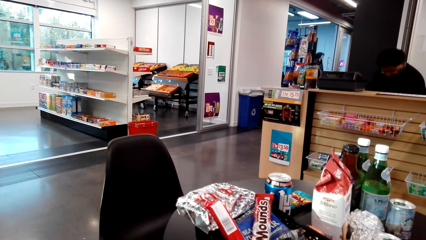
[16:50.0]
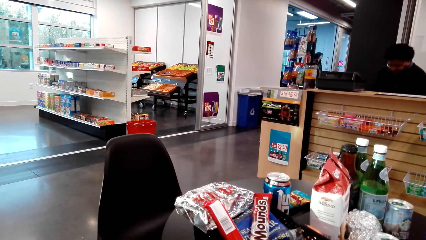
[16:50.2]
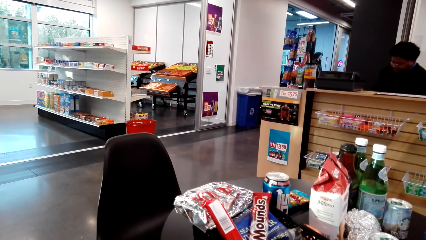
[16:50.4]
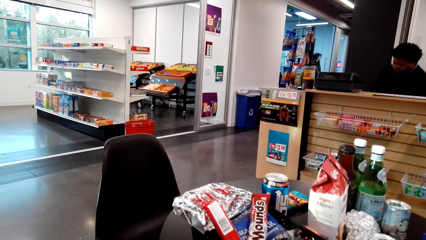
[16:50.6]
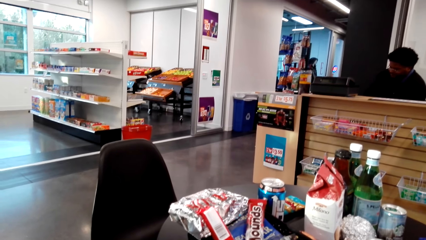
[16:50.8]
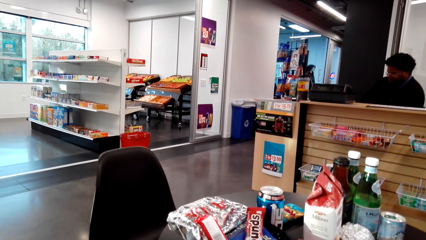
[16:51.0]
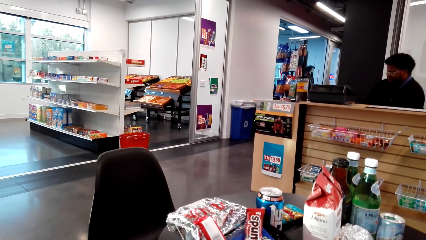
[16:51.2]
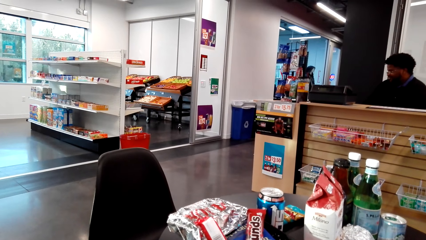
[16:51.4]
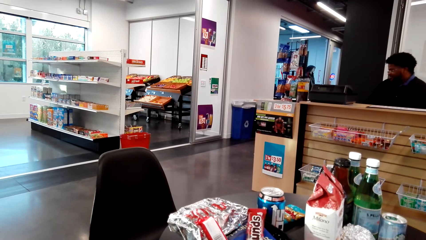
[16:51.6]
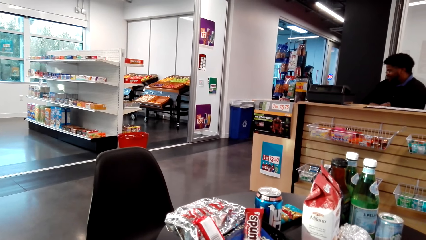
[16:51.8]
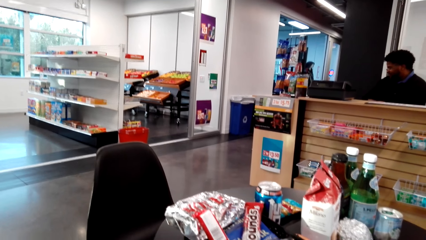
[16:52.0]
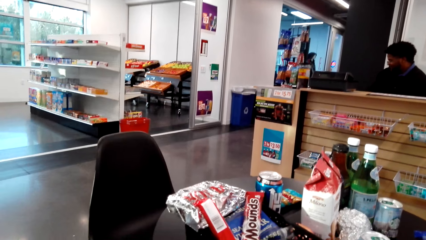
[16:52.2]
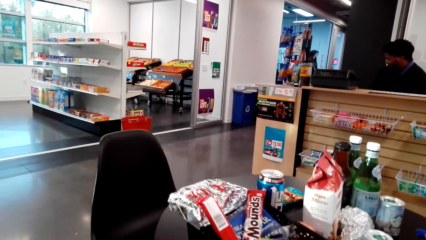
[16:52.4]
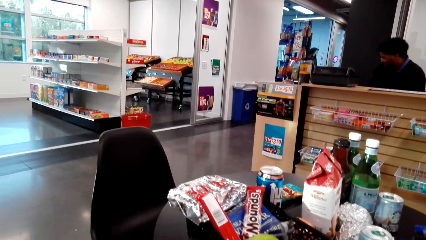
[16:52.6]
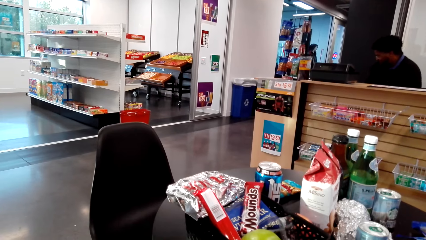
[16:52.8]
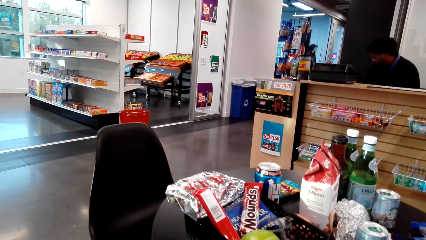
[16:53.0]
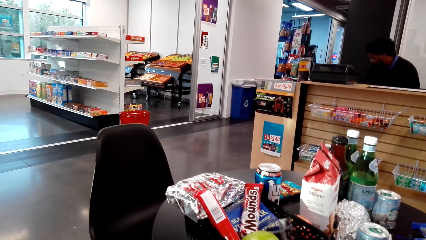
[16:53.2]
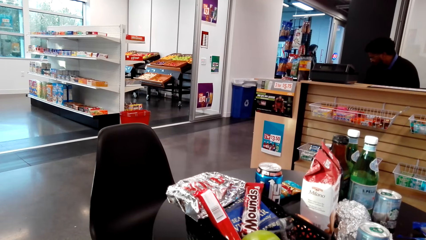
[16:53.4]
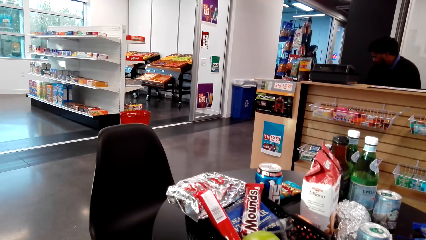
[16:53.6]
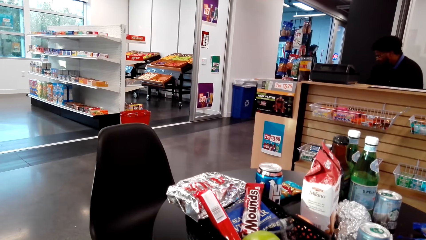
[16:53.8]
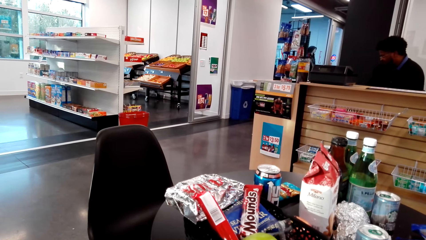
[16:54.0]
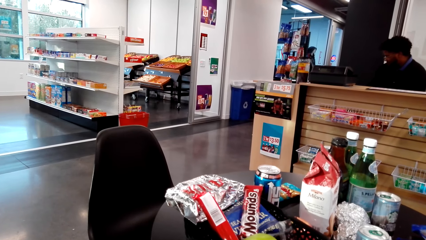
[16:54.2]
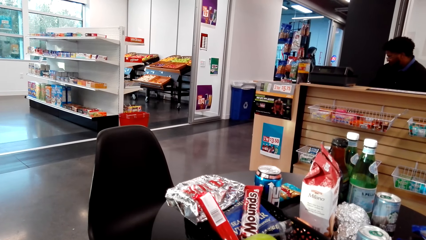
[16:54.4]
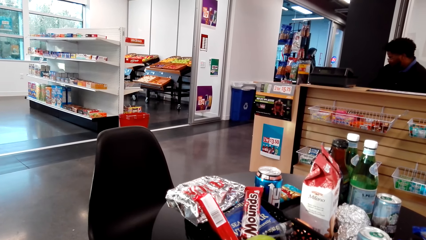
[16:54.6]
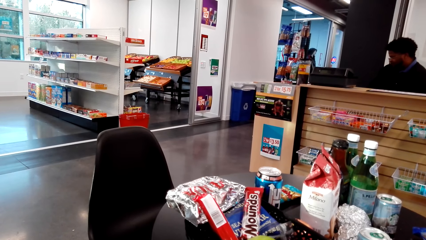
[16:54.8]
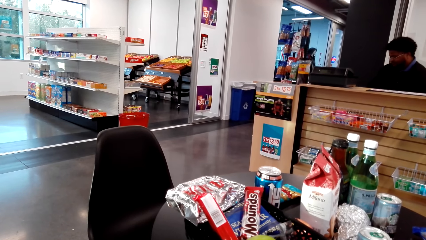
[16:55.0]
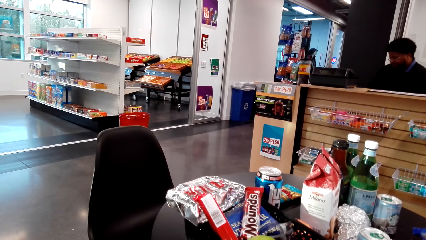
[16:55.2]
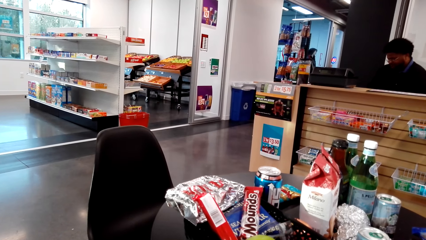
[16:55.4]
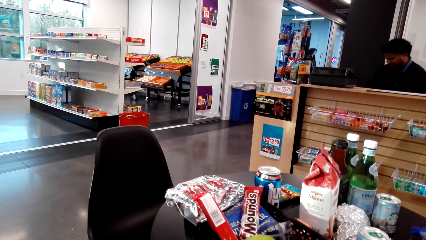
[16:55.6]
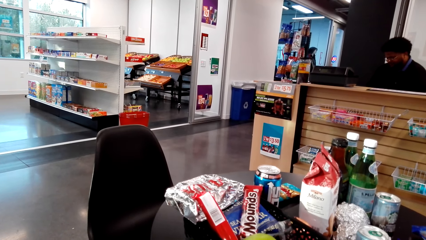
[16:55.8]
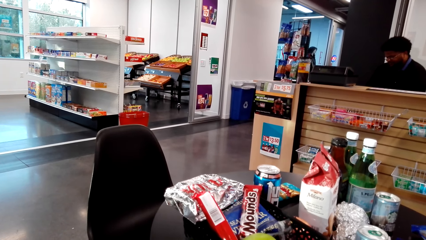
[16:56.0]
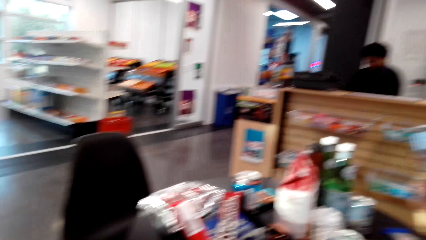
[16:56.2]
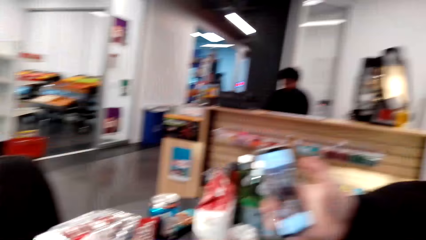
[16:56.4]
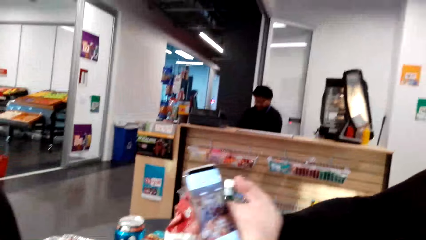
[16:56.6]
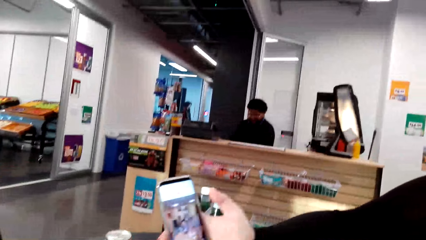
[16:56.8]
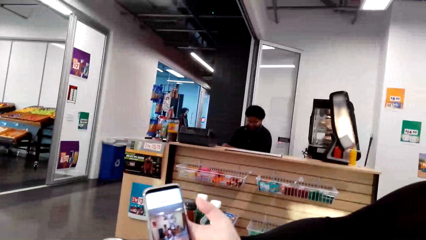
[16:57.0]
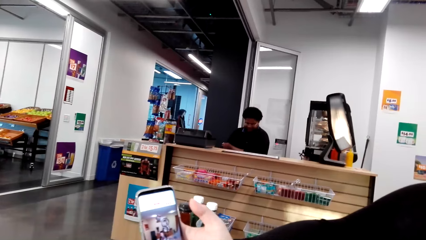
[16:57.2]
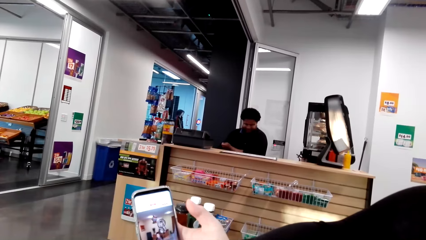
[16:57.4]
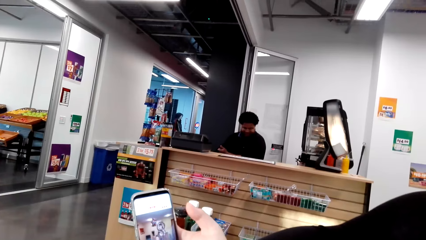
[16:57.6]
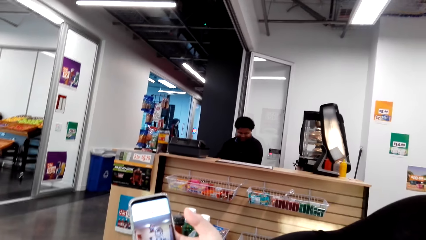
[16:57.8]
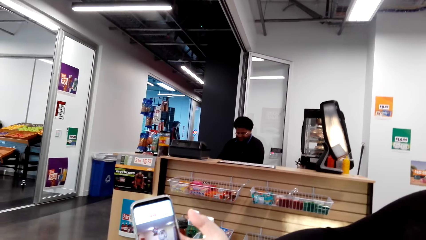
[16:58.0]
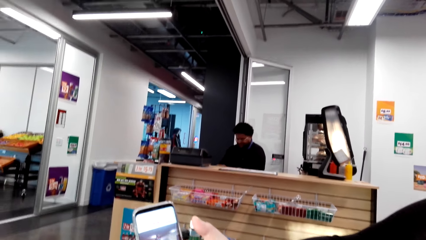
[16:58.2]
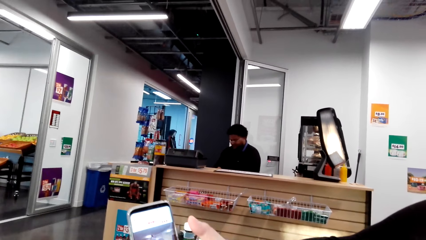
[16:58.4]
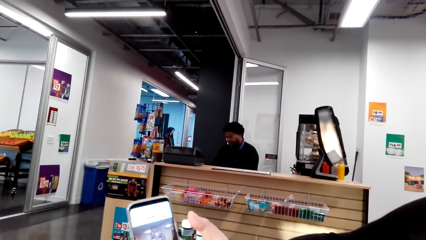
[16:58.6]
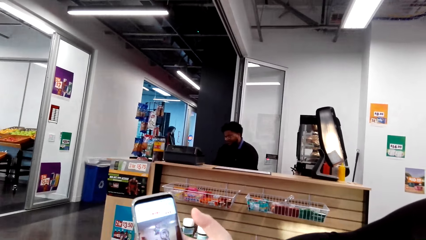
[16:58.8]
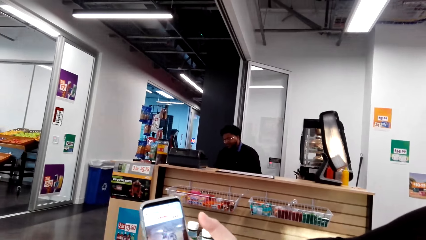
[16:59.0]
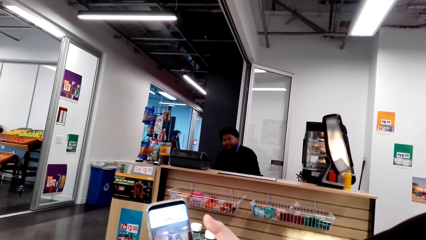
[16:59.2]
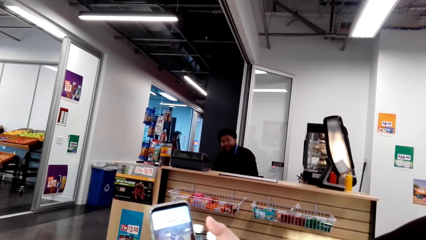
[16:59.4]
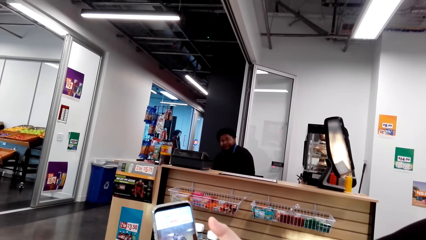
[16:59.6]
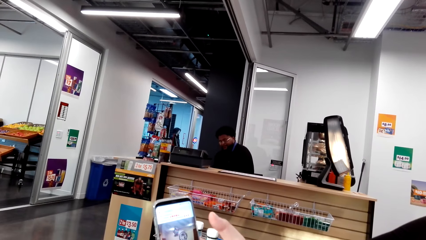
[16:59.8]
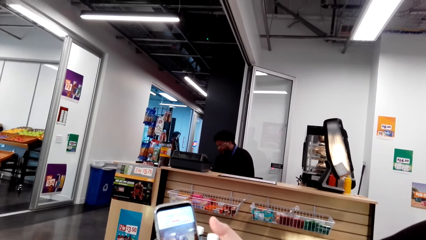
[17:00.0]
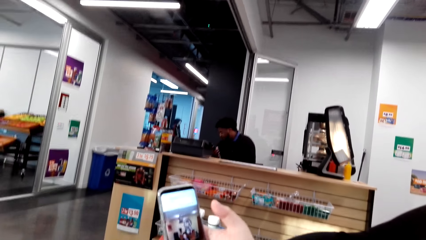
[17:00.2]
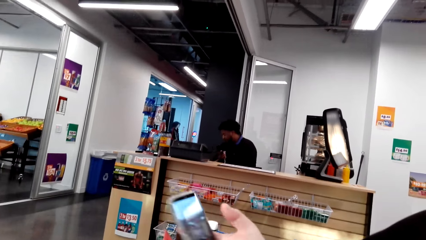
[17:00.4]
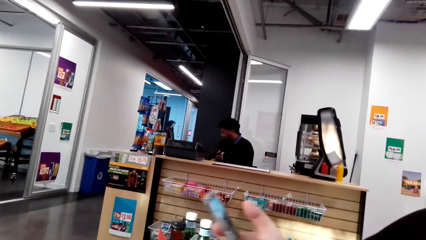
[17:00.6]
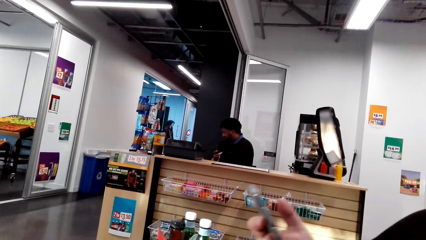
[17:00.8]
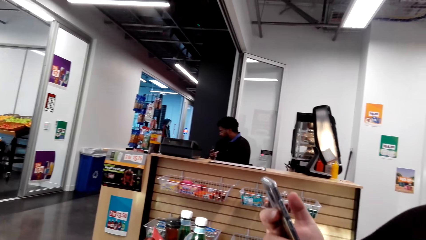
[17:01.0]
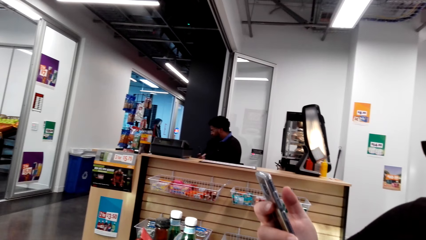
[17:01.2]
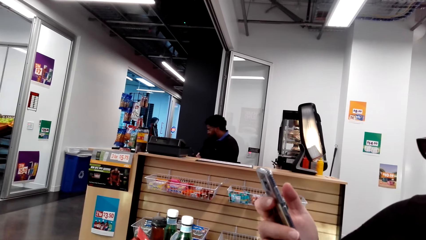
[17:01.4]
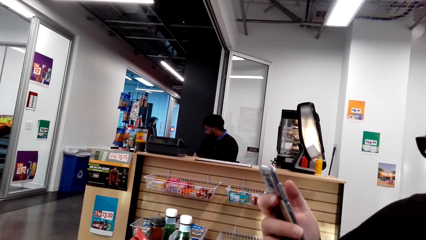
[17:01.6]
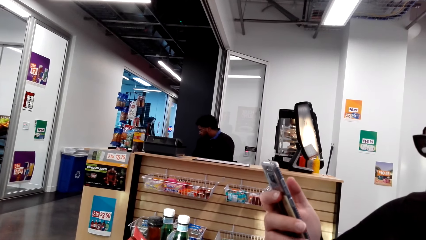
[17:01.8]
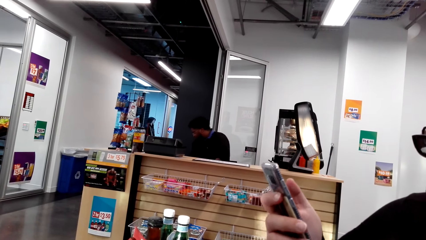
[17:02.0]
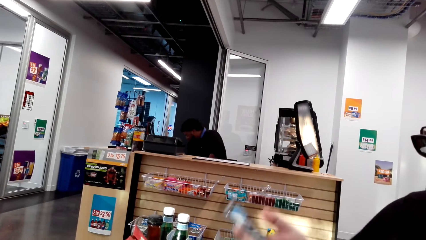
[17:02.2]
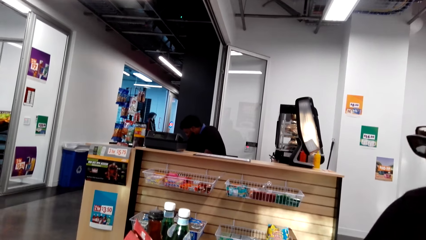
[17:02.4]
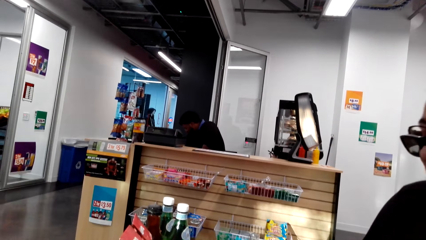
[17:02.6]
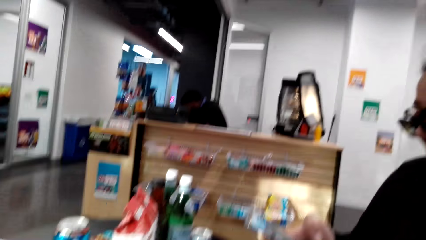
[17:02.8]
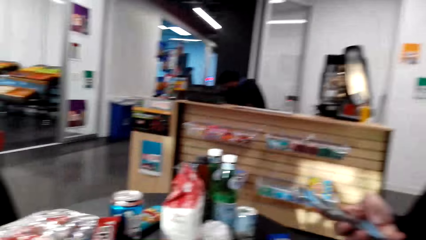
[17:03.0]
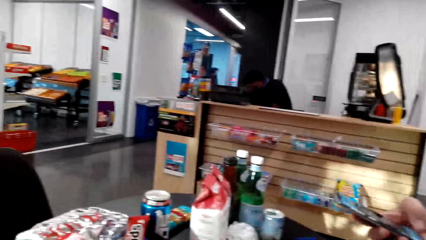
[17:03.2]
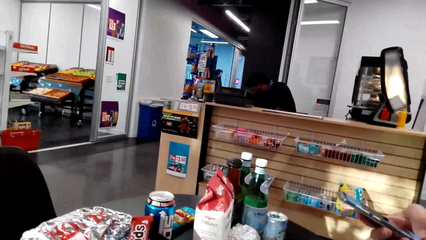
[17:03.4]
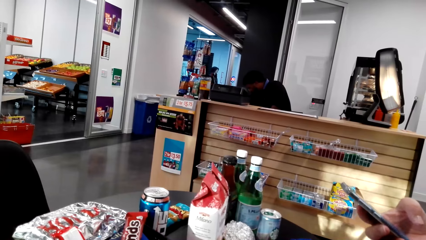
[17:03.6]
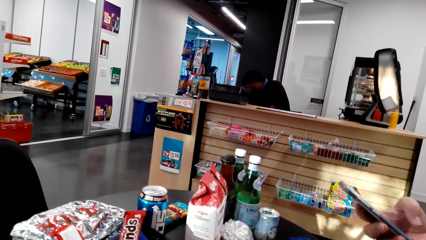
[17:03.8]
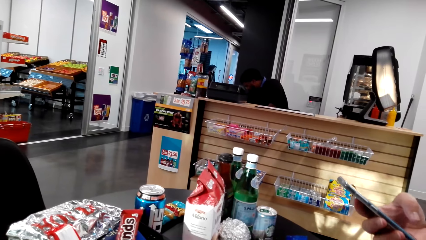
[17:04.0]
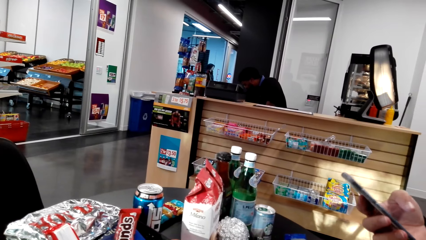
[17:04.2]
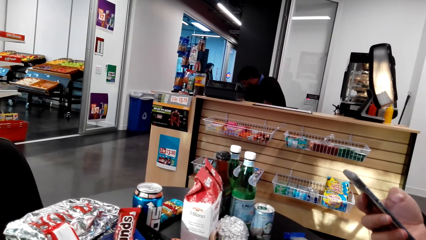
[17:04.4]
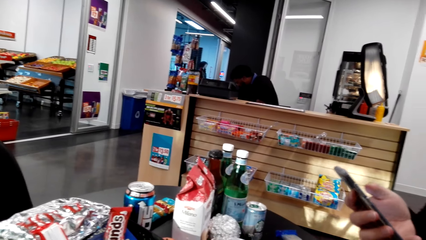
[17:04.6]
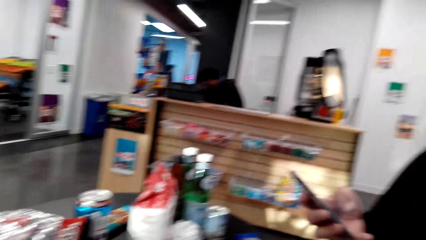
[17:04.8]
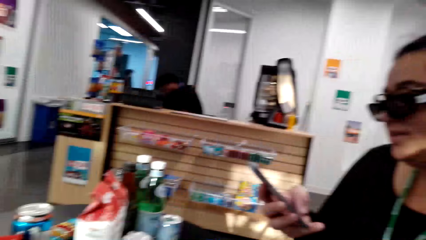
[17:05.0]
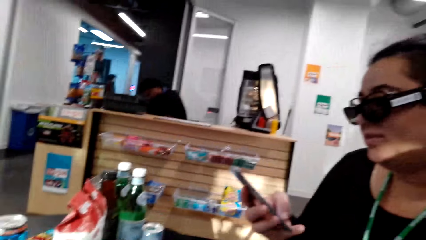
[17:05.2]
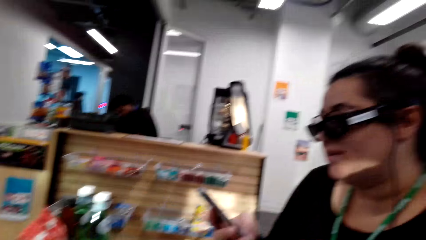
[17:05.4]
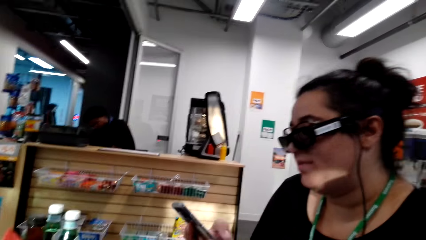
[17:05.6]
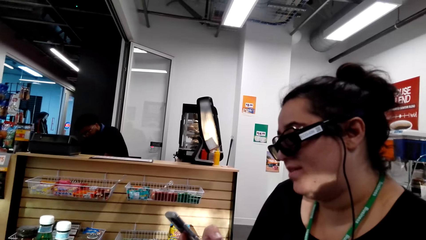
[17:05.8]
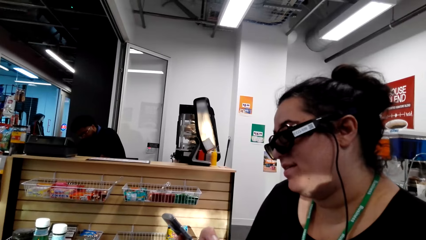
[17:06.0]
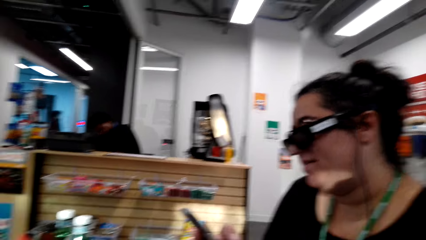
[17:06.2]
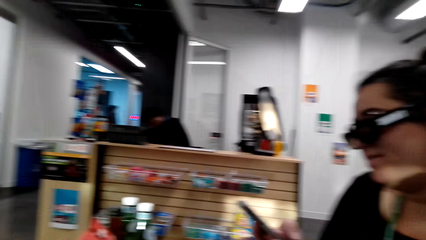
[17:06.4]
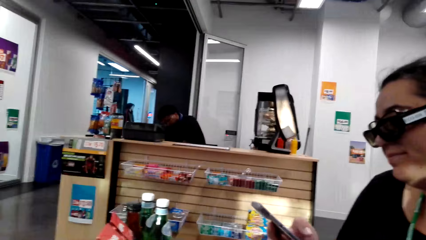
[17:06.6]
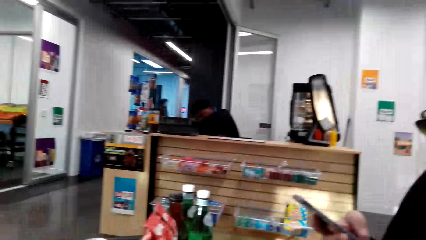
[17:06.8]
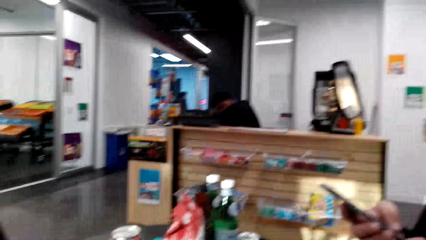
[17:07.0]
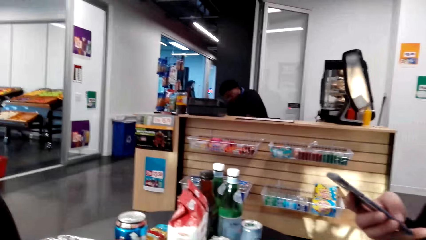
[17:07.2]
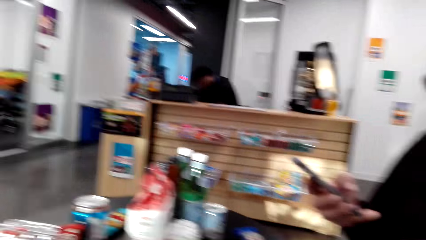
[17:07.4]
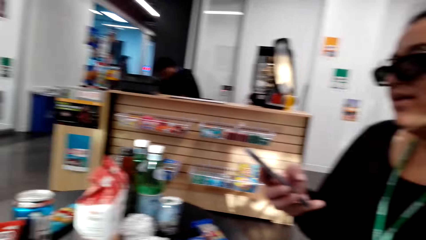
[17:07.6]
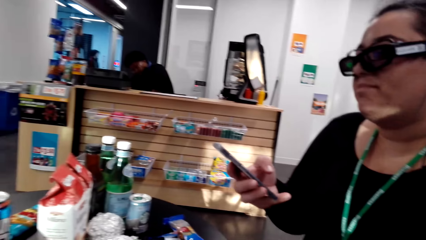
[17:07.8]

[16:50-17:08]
The camera wearer stares at the shelves. They look at the phone. A lady lifts the phone and scrolls the phone.
